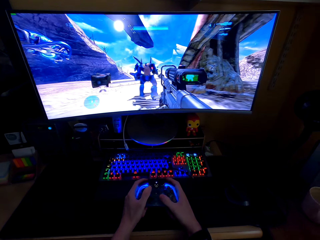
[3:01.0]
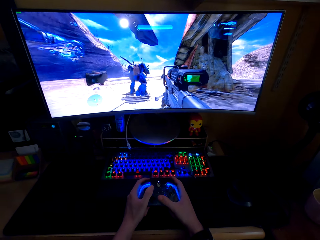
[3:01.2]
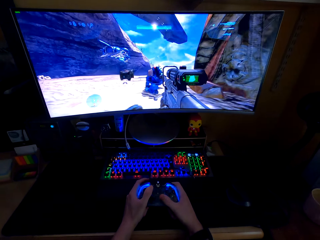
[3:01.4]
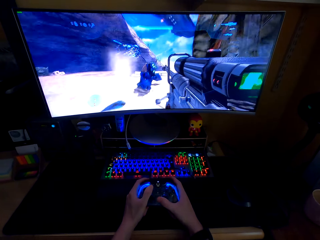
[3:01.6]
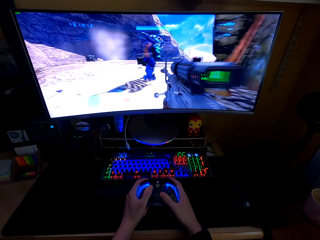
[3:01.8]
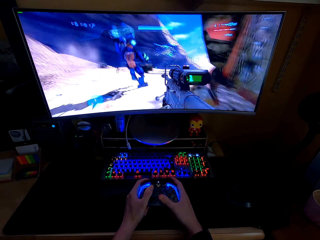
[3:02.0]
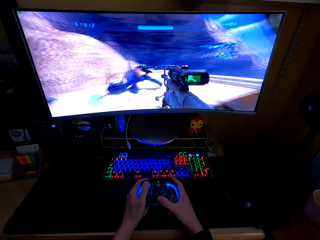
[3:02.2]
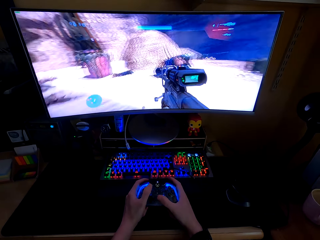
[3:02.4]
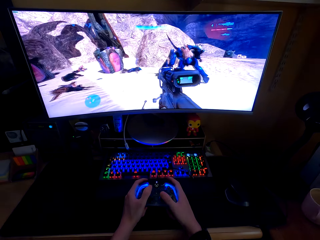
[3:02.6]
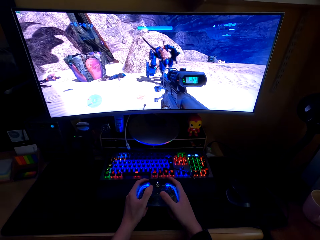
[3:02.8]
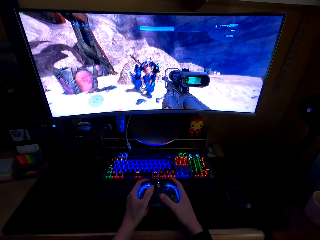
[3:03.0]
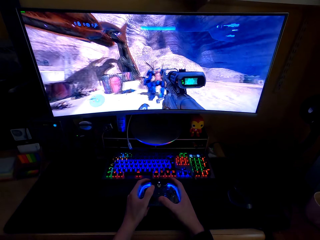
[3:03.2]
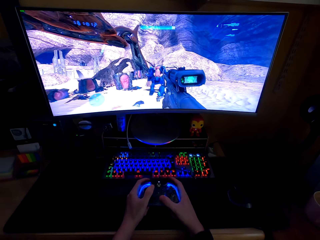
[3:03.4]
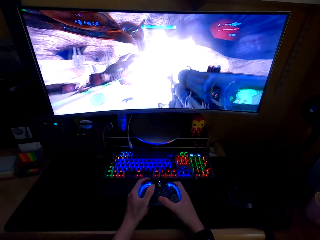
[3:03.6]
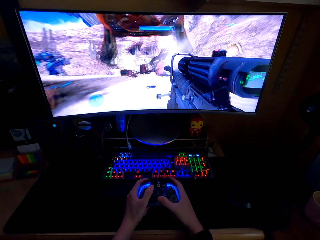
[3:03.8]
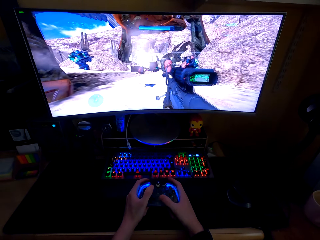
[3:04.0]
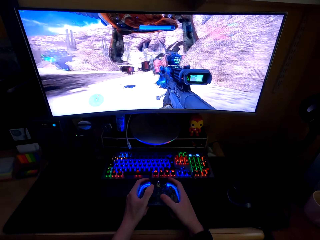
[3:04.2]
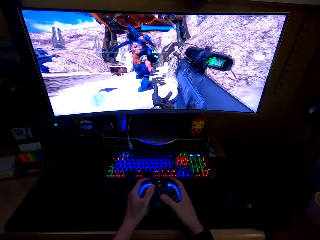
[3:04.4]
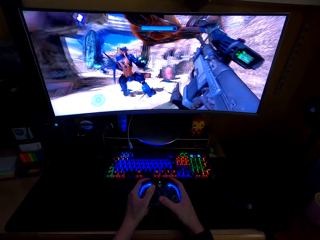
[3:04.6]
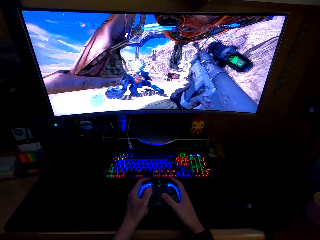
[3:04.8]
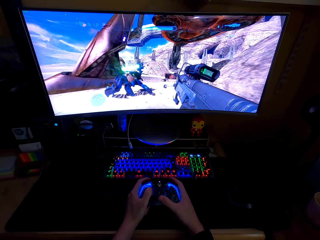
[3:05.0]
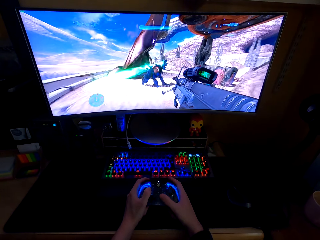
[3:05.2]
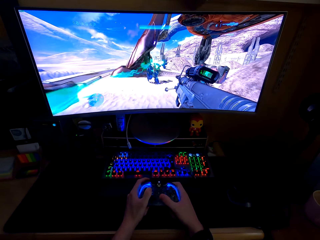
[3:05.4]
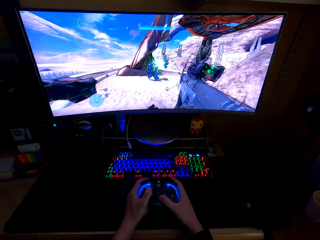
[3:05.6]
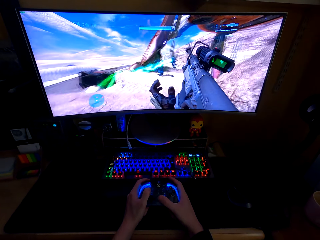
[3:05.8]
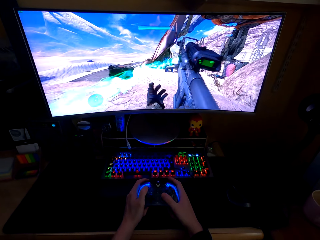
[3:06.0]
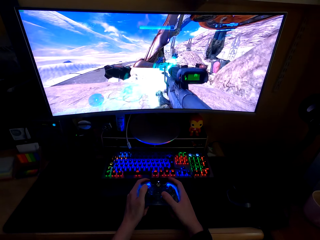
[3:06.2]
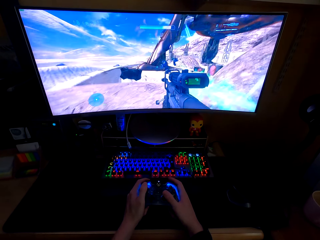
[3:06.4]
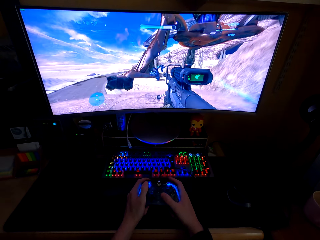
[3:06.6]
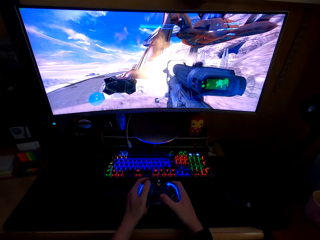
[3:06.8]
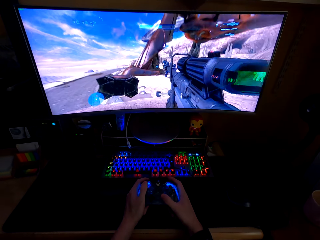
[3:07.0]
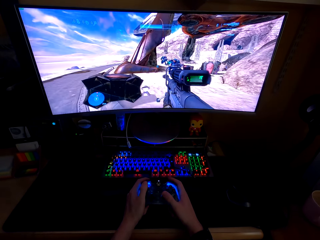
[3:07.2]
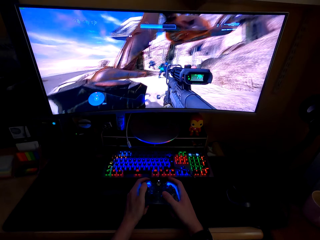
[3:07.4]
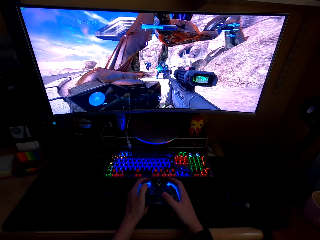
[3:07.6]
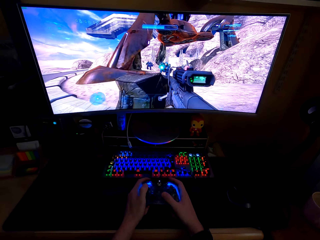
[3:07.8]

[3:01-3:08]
The camera wearer plays a video game.

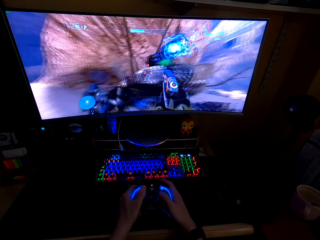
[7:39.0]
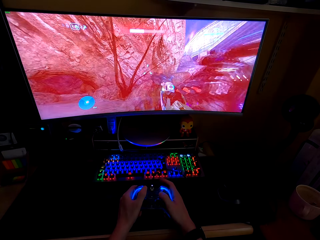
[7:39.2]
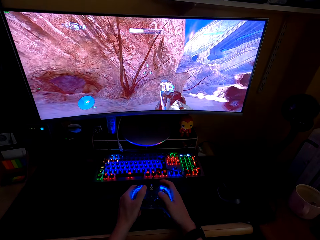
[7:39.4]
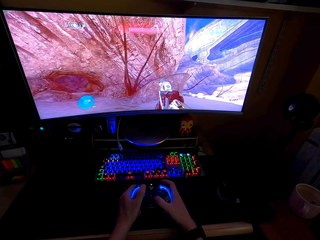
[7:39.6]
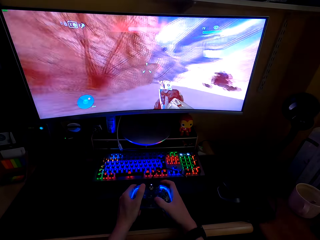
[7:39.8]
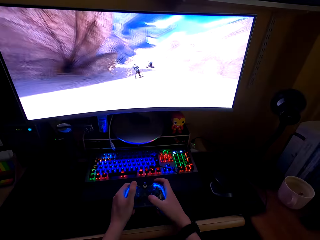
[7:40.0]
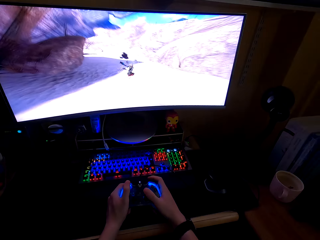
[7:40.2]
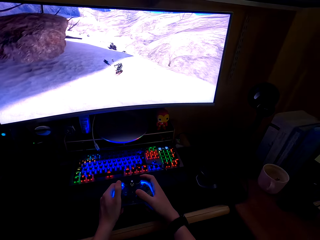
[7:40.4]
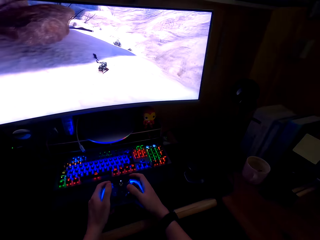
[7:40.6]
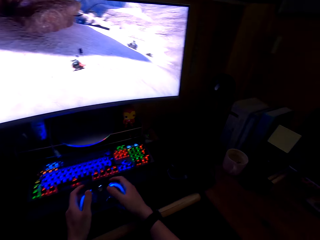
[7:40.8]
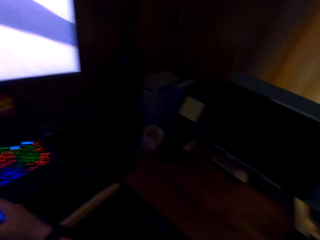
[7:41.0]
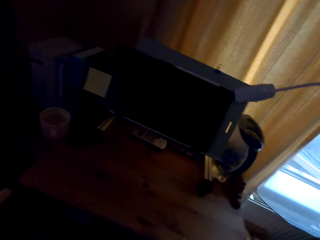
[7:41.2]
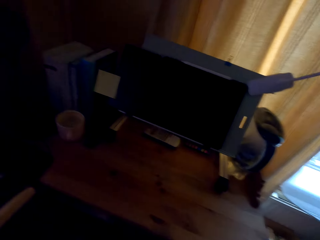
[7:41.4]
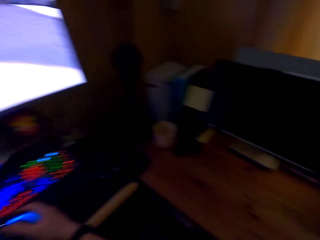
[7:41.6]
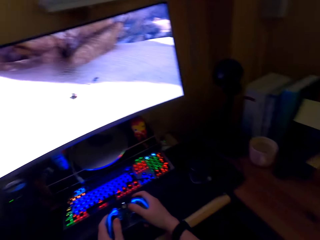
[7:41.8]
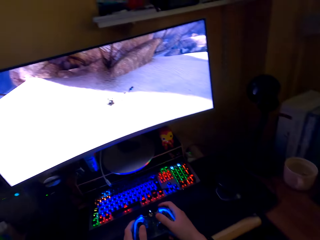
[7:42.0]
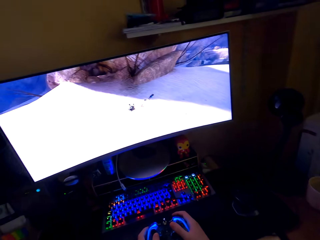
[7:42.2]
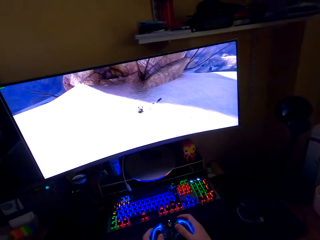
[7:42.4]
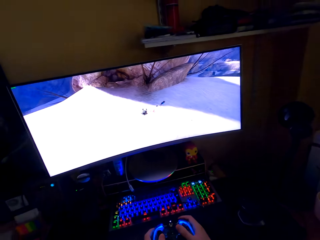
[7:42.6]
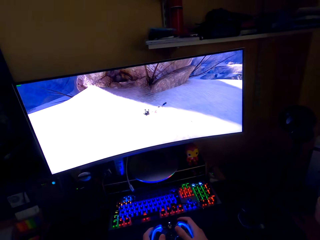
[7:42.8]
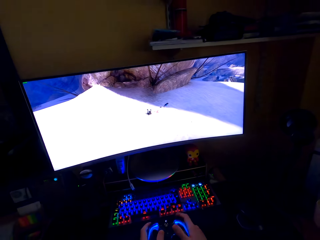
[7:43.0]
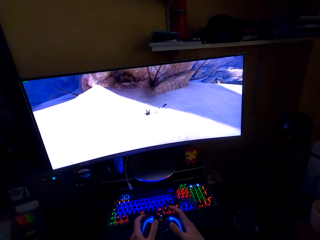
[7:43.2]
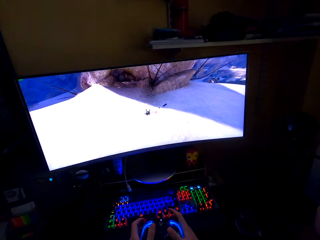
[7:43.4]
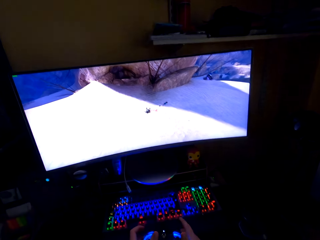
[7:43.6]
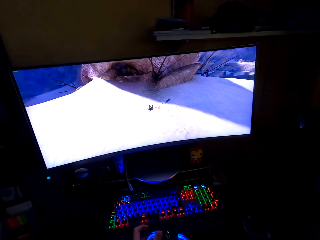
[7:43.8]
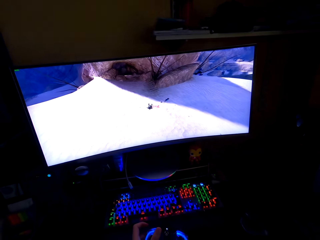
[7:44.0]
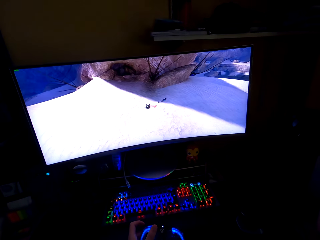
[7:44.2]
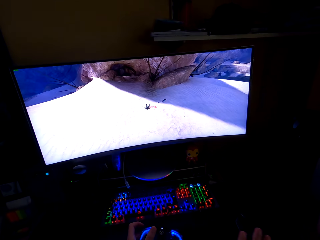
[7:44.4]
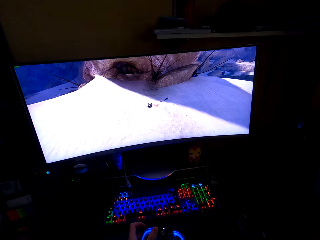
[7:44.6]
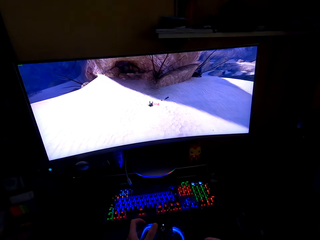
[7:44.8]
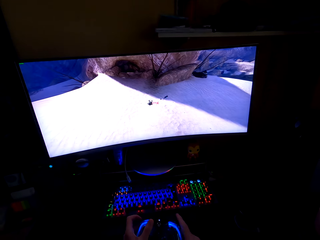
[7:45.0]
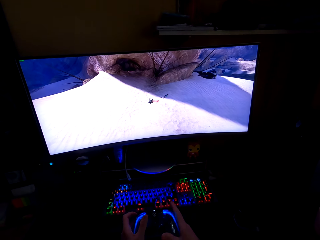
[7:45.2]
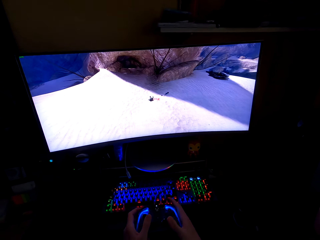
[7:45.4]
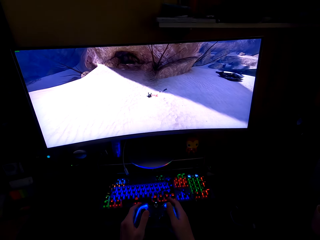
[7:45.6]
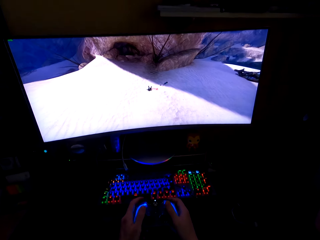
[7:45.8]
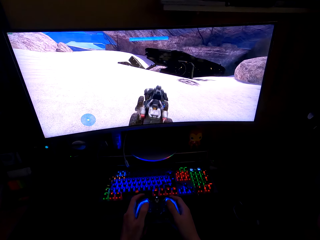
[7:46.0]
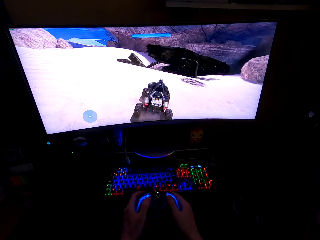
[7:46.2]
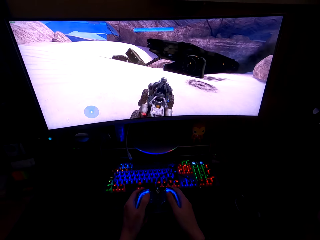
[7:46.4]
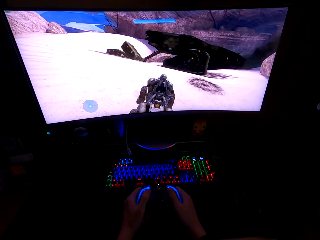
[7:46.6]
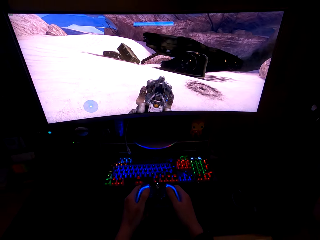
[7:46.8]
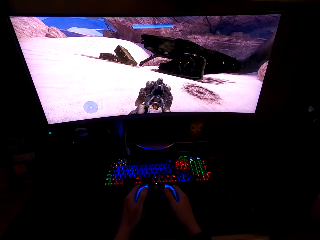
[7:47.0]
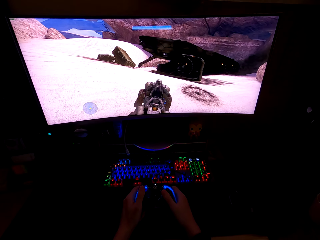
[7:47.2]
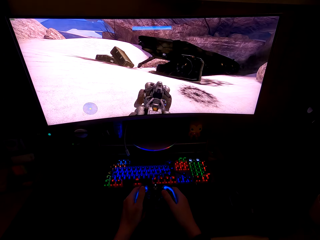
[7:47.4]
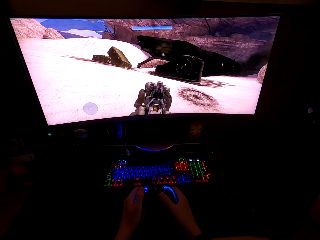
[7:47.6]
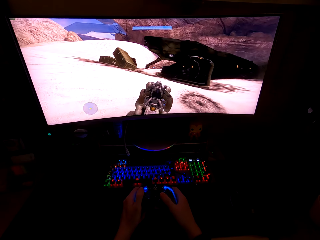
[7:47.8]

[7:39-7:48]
The camera wearer looks around. They play a video game.

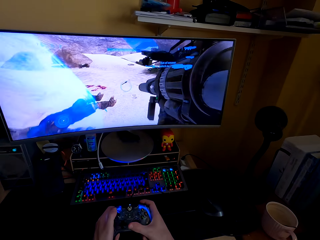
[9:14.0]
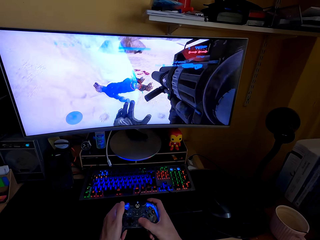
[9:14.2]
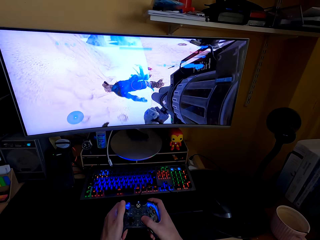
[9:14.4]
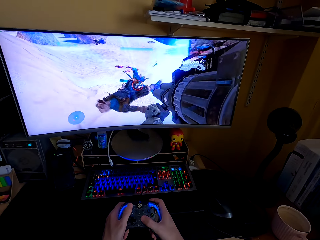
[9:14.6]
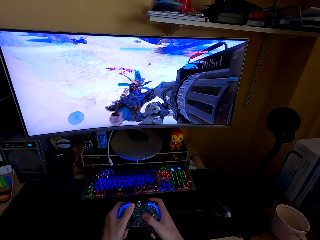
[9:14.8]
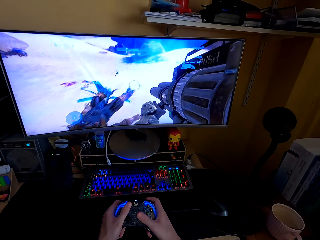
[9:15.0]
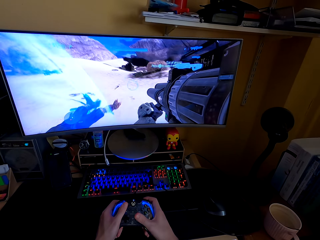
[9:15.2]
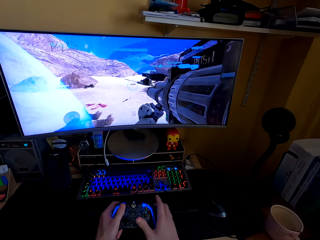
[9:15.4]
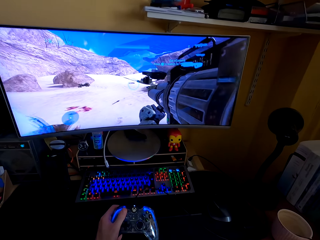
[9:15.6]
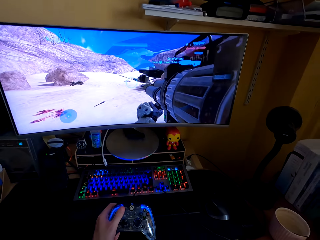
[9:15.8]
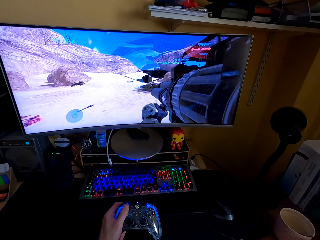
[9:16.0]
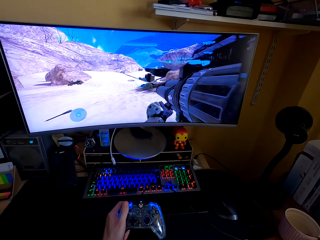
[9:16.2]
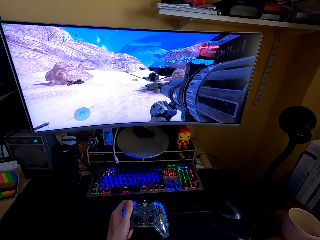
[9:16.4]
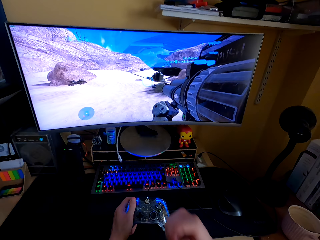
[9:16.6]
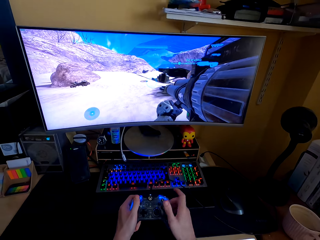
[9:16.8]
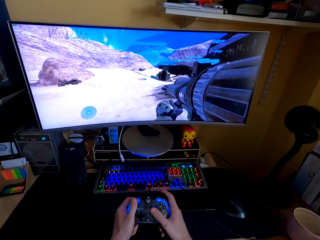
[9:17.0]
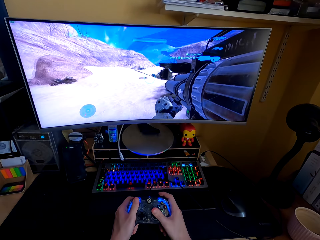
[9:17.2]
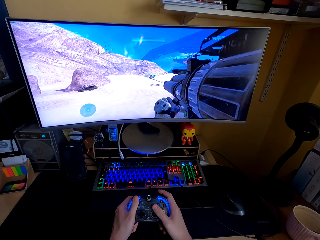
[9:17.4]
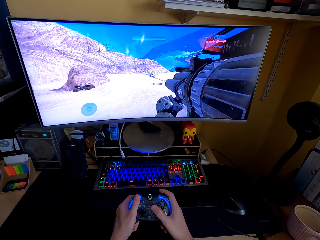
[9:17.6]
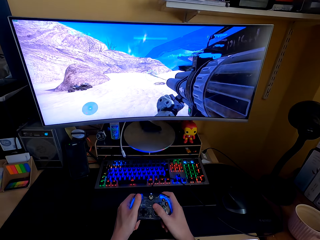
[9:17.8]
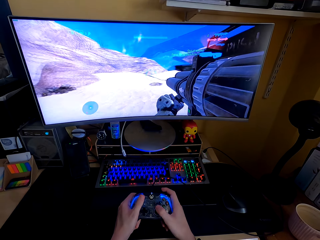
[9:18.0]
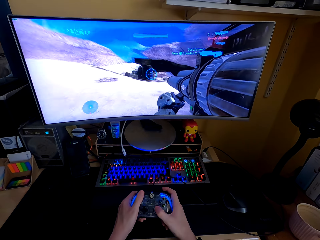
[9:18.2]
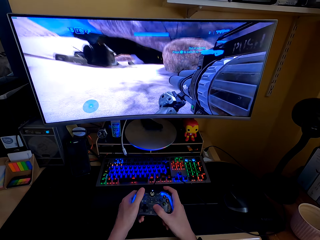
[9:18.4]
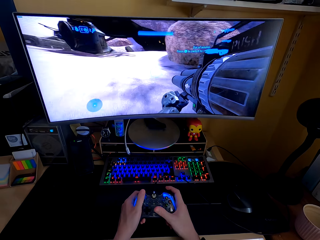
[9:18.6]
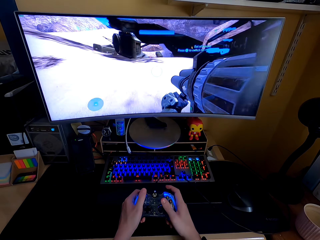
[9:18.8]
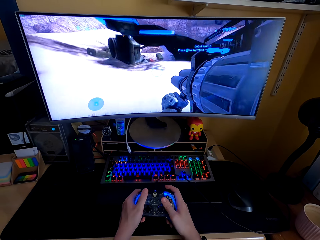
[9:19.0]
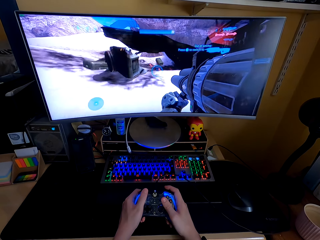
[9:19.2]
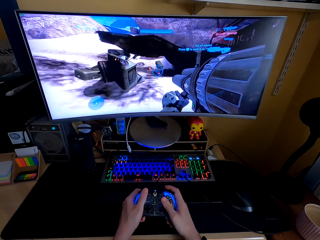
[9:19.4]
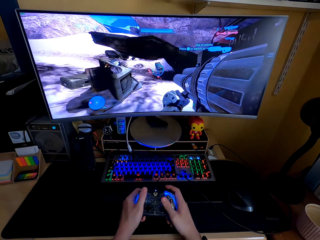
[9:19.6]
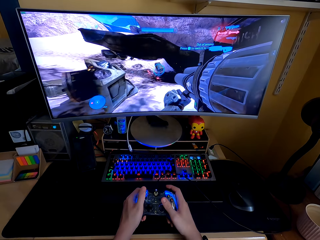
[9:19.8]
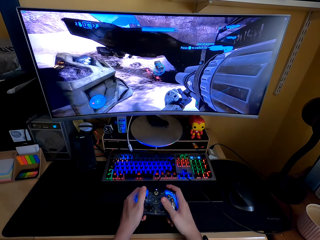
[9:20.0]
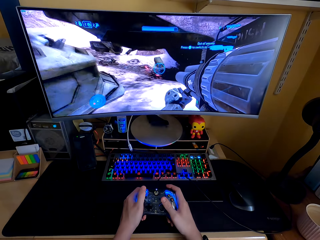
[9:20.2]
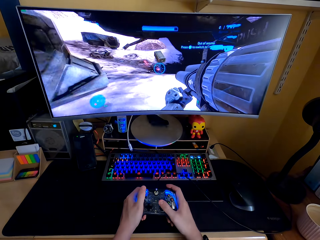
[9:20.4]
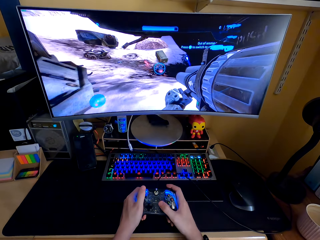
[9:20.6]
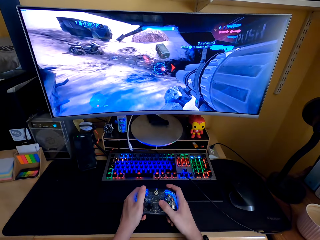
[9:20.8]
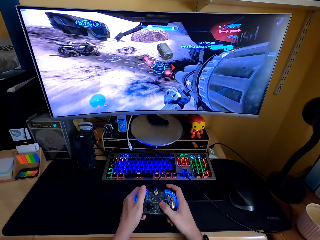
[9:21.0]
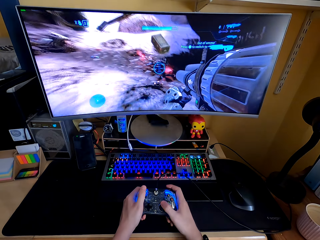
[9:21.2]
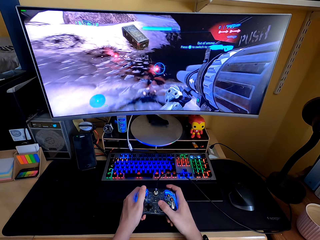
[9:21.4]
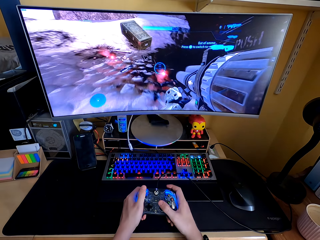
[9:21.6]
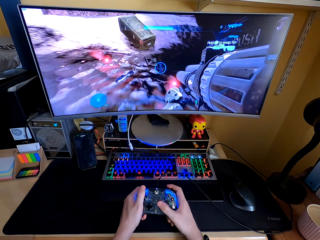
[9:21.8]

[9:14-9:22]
The camera wearer touches the face.
